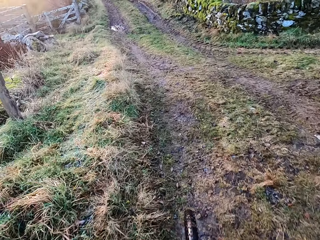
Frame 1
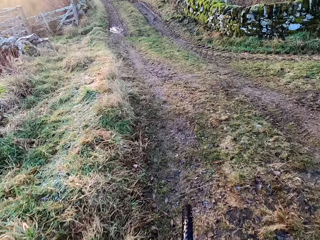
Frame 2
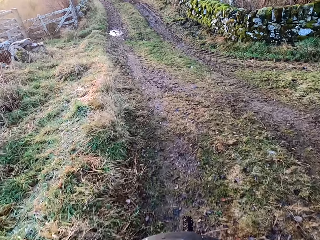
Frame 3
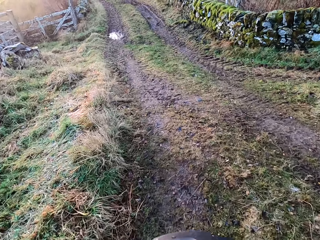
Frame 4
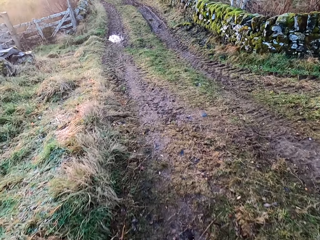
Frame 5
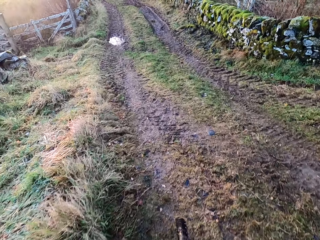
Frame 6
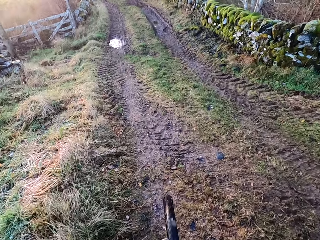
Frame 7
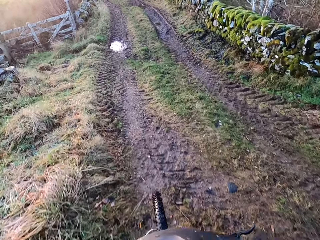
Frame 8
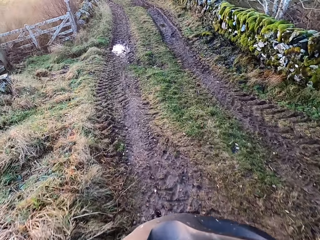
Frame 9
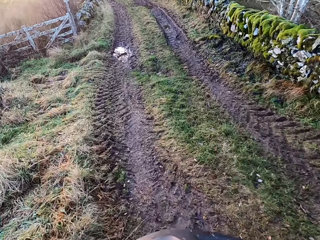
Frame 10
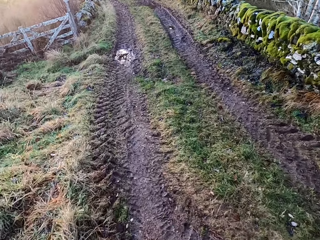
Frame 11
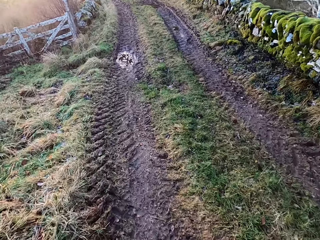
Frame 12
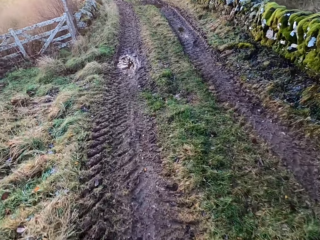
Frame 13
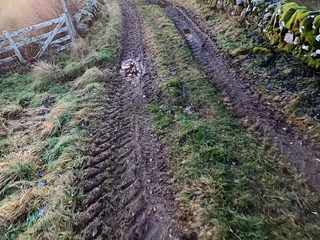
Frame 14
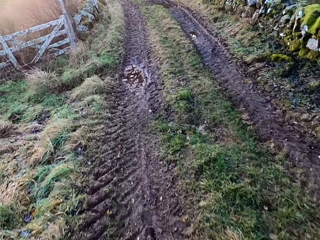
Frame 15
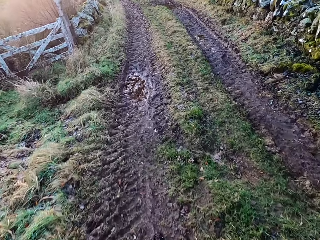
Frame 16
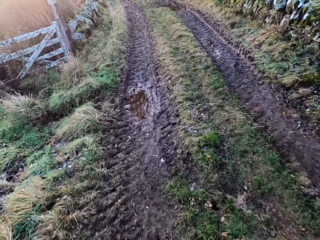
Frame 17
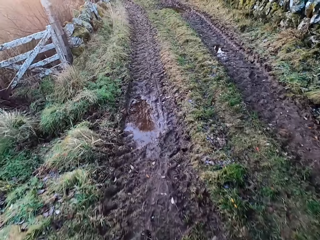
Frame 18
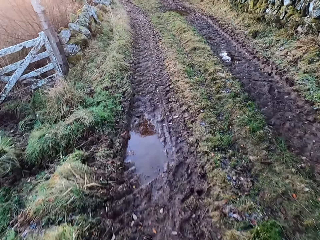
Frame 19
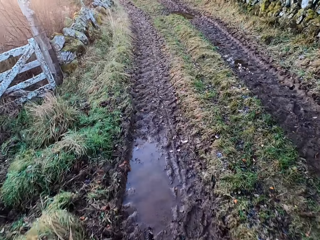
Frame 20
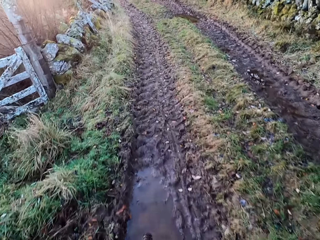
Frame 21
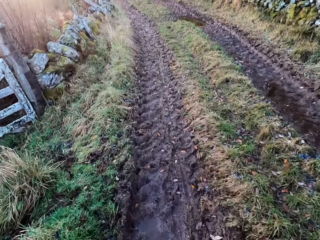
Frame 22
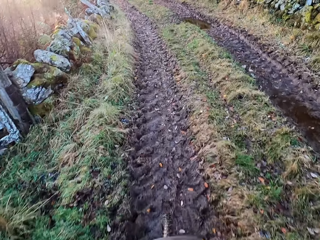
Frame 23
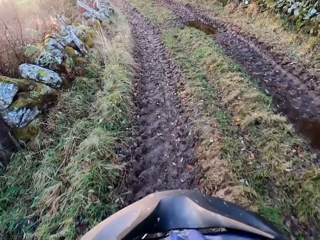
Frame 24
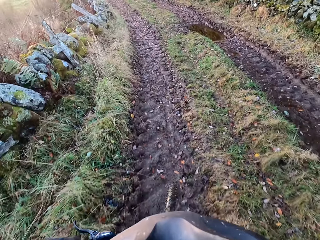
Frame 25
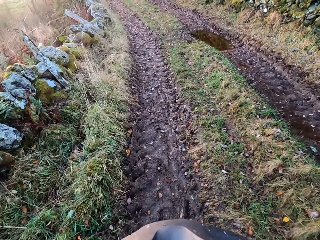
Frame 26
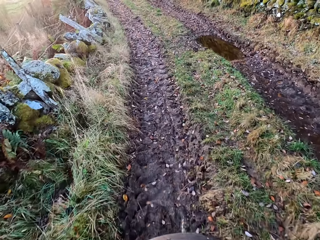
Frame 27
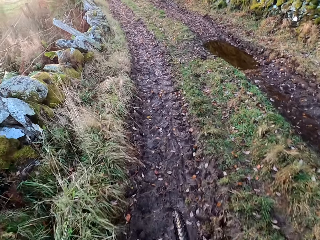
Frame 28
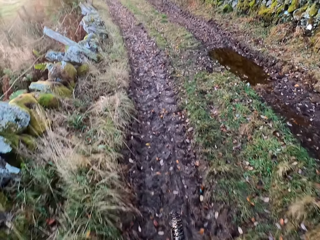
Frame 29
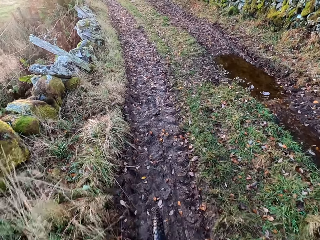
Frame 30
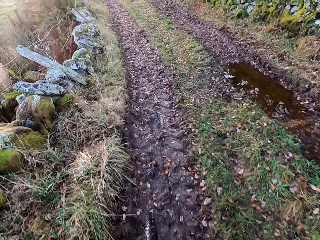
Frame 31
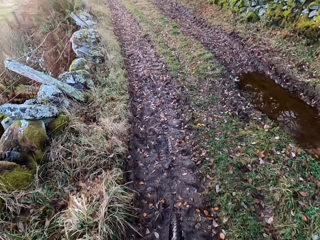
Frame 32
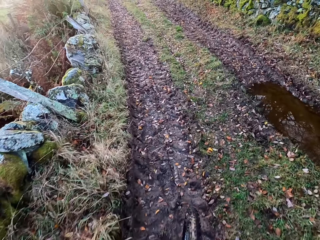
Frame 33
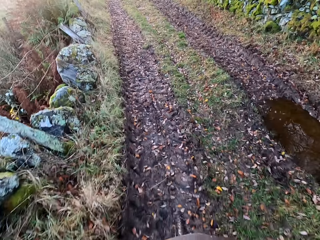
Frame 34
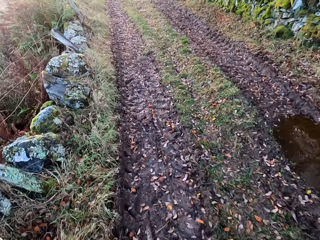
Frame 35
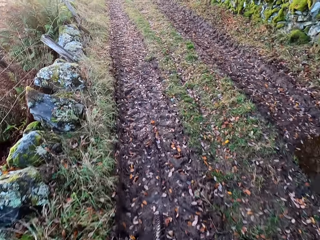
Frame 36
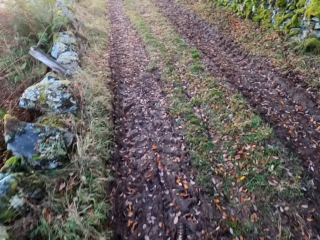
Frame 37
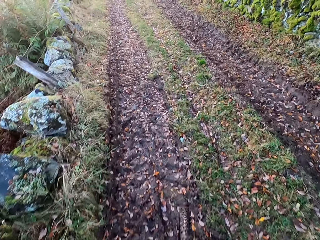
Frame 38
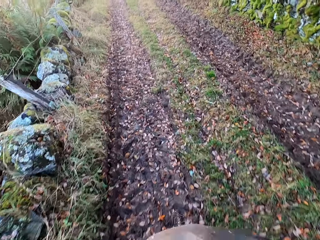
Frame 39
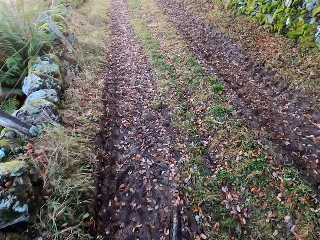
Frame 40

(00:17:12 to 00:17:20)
The camera wearer takes a left turn. They cycle.

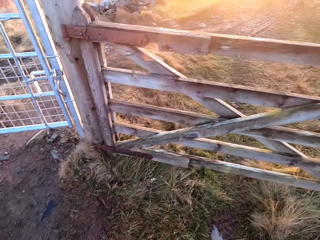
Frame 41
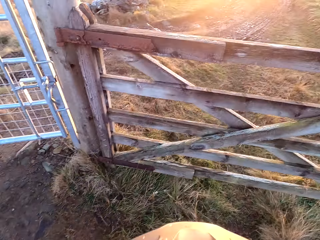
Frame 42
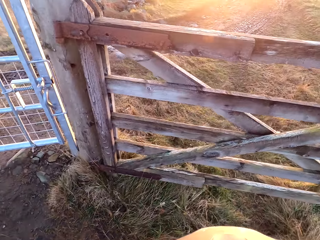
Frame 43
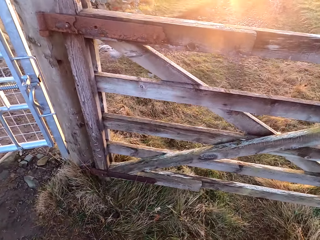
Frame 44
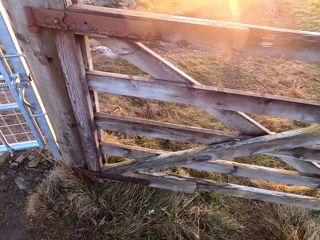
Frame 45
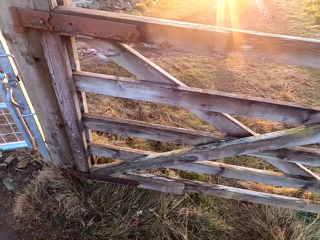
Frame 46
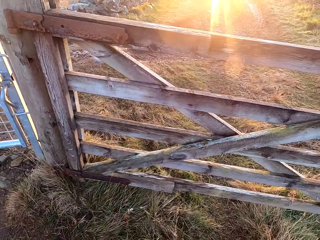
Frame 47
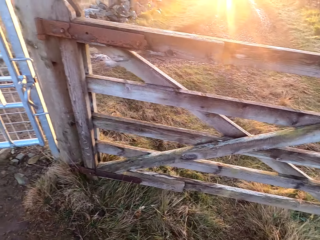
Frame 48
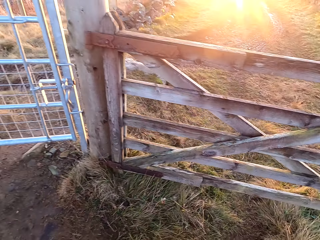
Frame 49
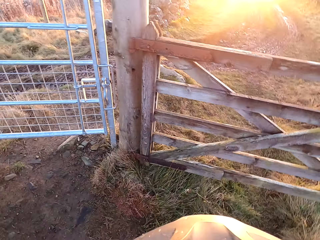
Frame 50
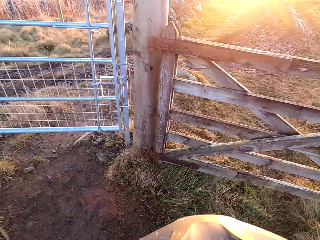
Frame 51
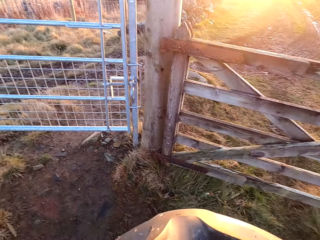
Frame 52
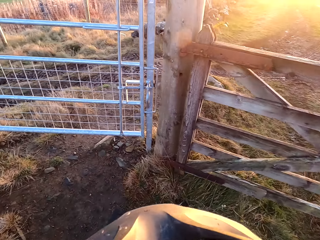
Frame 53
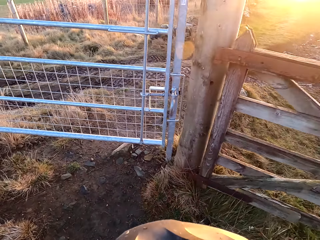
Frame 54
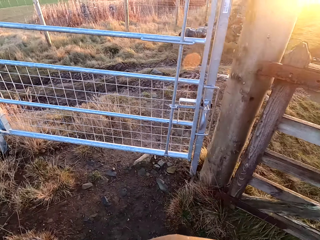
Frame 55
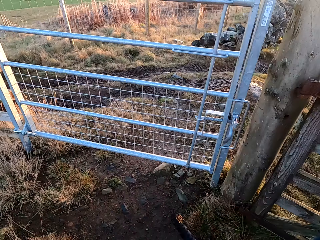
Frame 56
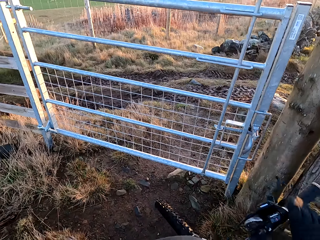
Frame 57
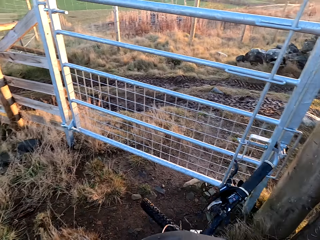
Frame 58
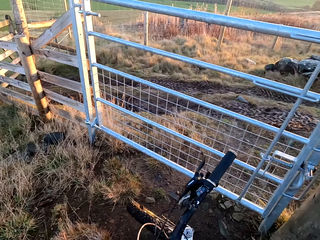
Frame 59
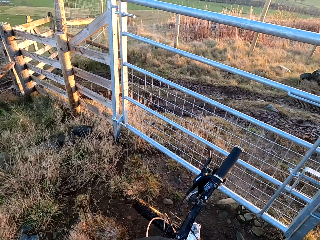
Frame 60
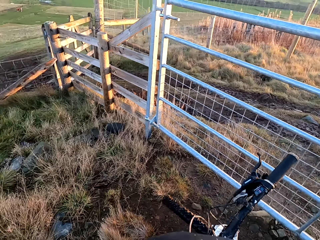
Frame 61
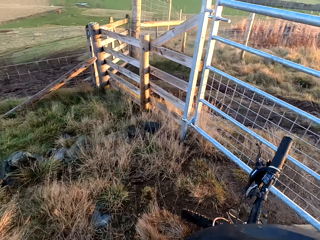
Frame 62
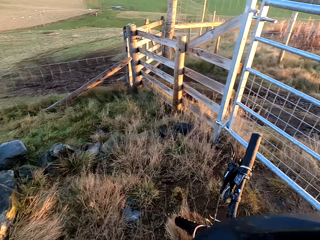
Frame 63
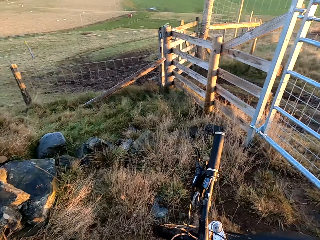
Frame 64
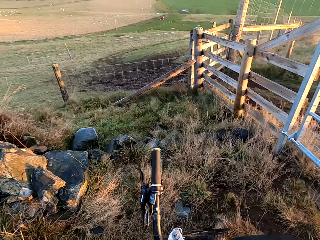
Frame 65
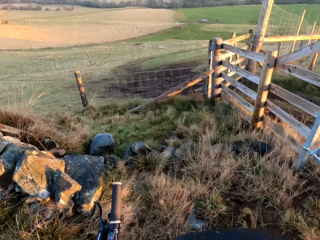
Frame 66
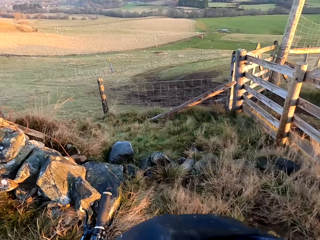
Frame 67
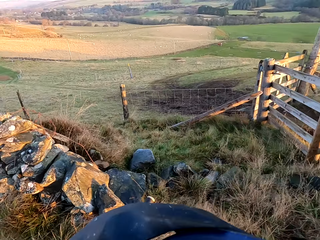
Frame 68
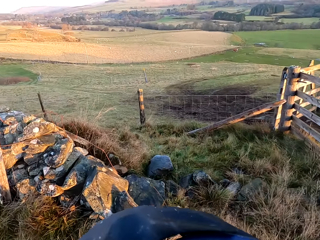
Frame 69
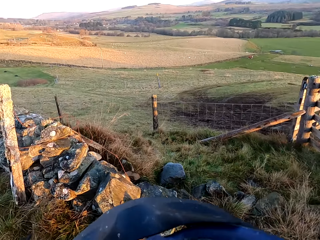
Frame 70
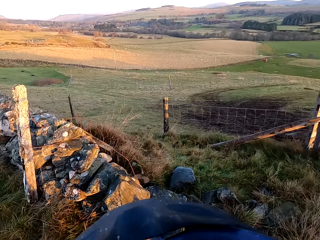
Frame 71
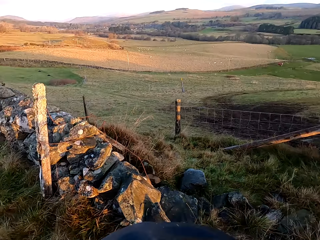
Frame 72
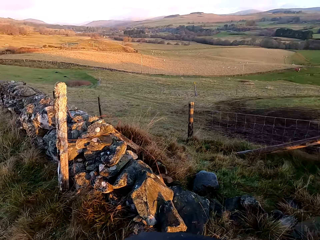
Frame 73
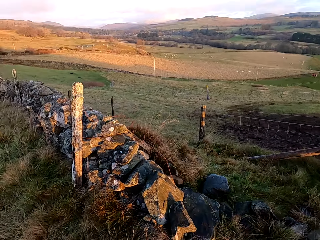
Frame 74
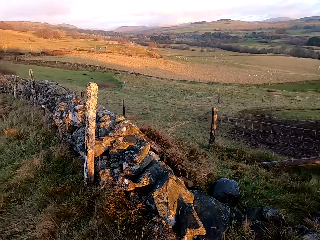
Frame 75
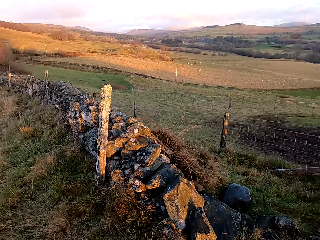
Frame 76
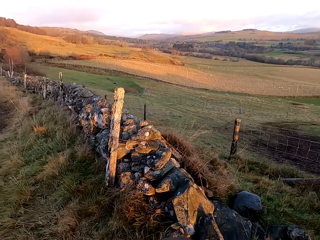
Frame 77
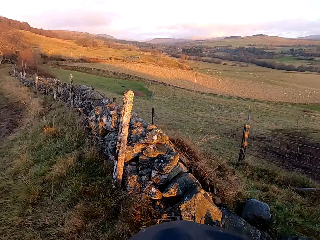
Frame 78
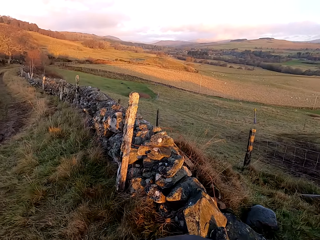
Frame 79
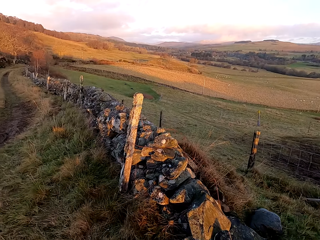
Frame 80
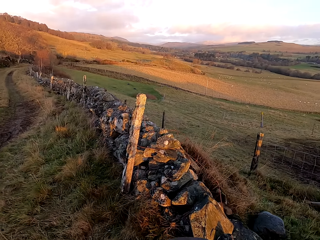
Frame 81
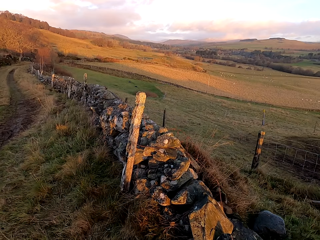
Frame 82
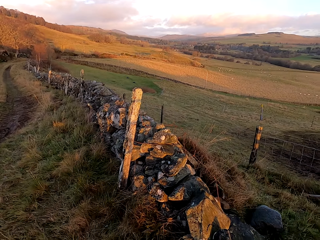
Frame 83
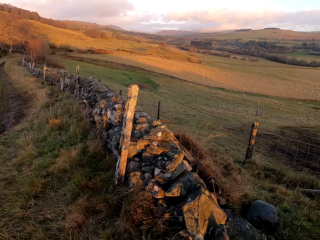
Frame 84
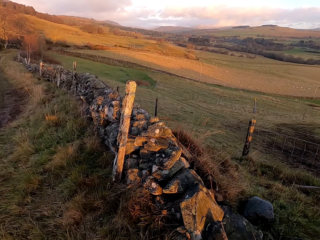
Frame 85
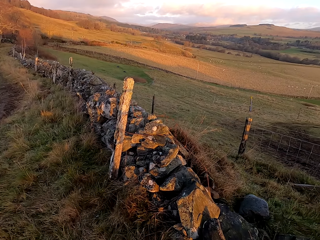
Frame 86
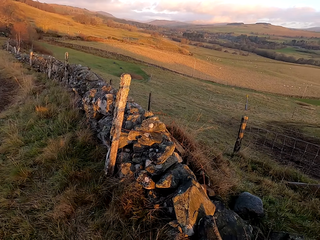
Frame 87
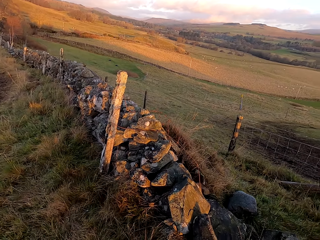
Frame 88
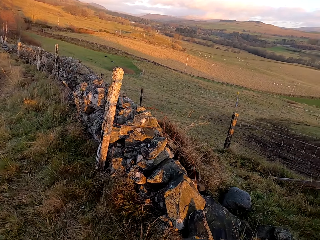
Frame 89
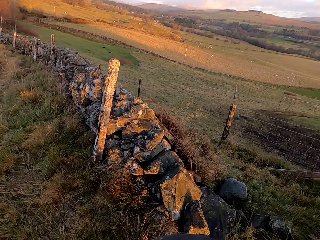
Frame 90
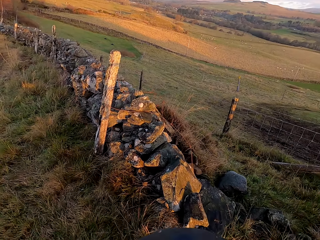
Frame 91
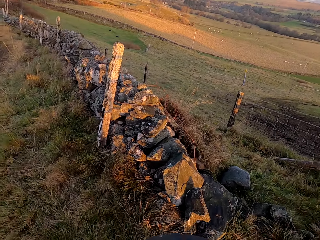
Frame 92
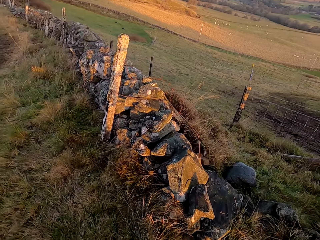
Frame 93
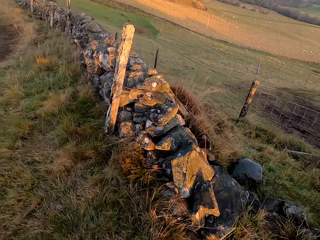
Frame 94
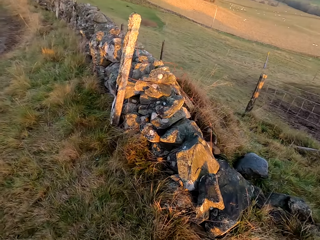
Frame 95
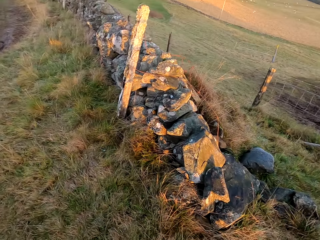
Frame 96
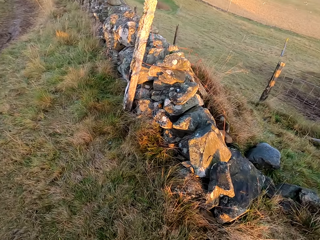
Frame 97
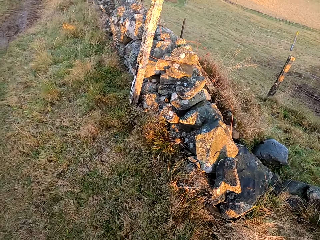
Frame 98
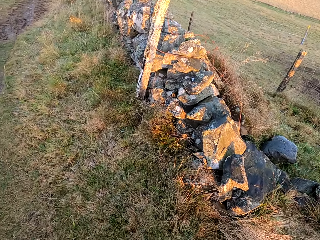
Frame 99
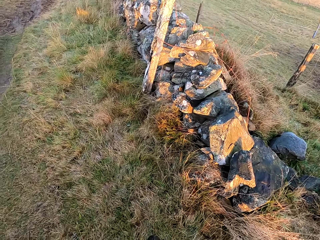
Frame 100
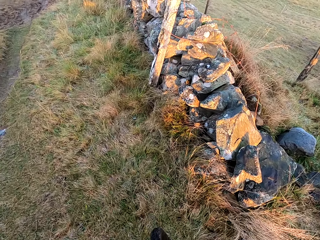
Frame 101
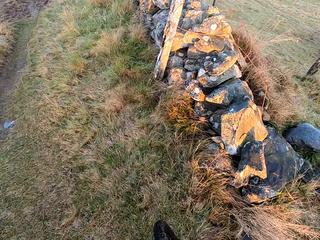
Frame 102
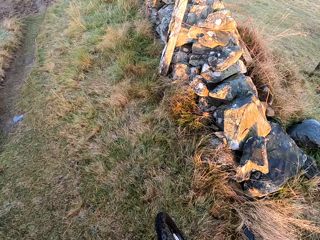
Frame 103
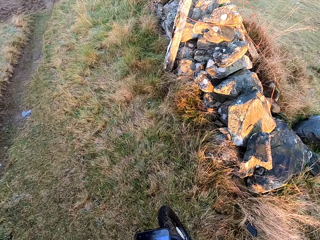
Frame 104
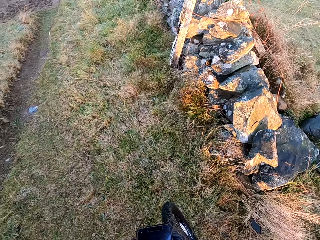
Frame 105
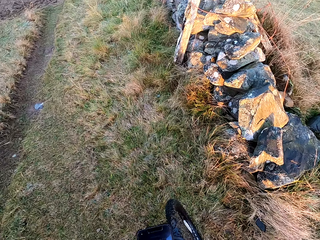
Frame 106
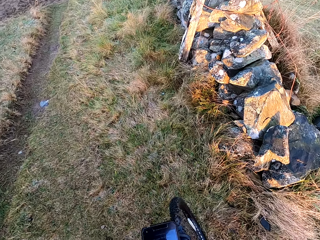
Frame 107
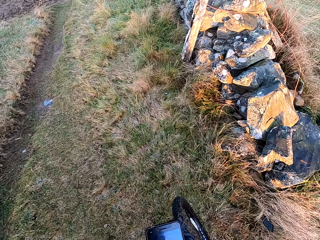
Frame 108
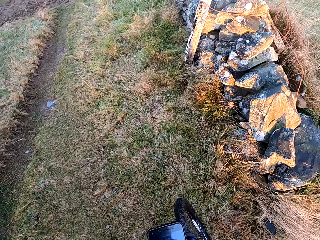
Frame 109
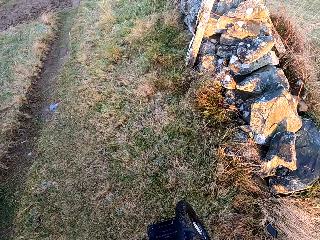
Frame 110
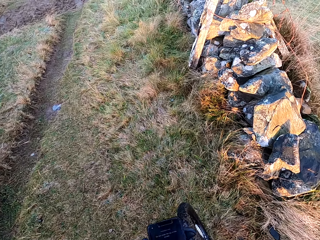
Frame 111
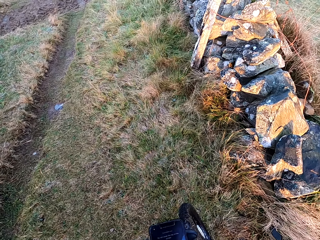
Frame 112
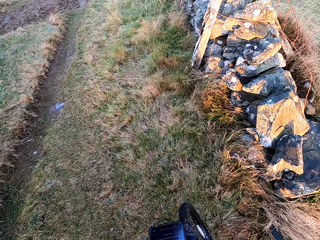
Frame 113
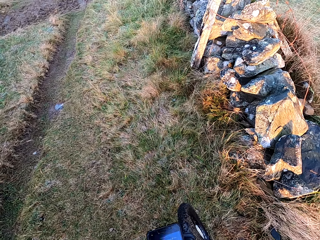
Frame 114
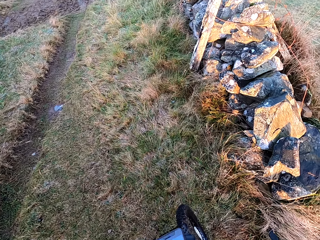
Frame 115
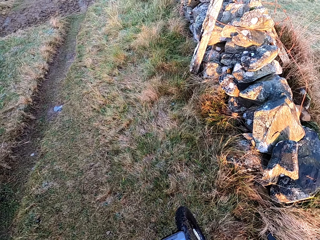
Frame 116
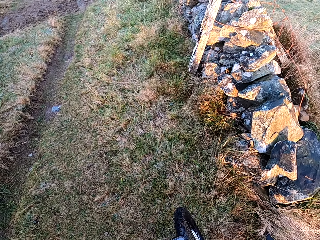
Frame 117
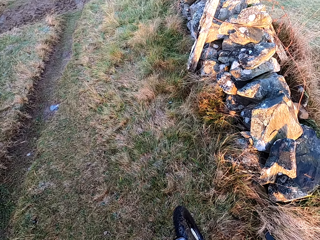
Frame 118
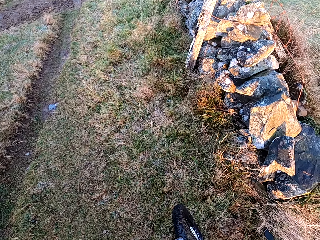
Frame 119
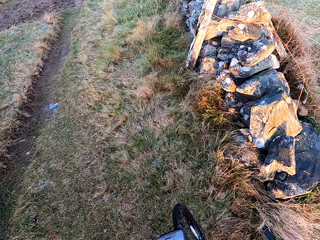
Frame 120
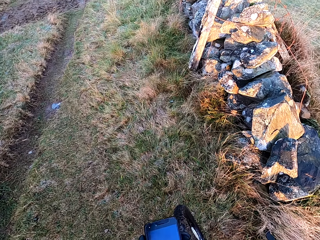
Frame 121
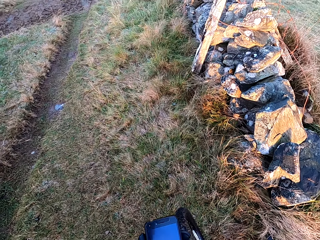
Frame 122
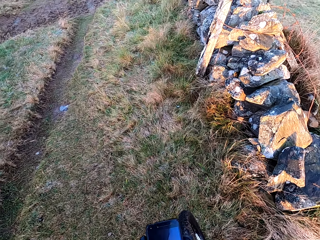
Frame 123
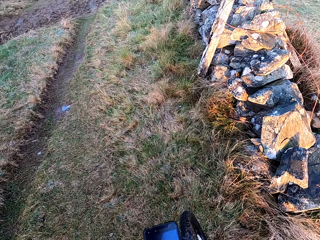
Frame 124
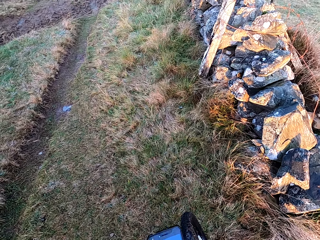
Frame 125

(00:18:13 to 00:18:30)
The camera wearer stops at the gate. They stop and get out from the bicycle to diverge on the other side of the road. They receive the call.
